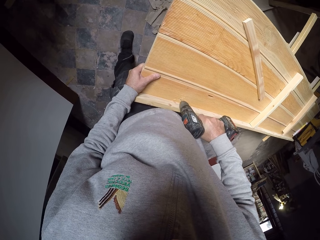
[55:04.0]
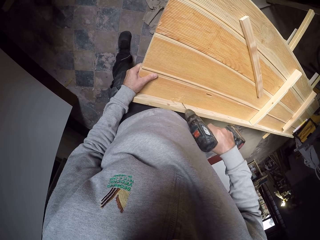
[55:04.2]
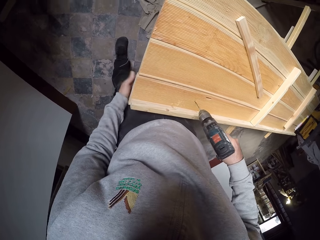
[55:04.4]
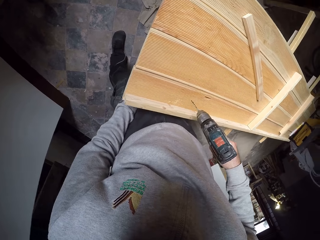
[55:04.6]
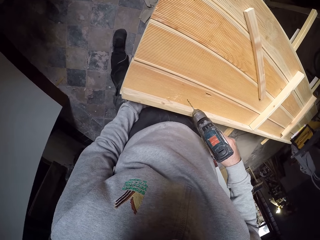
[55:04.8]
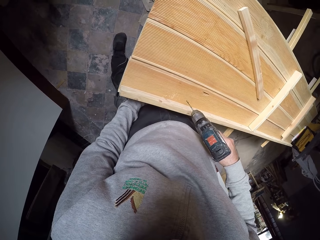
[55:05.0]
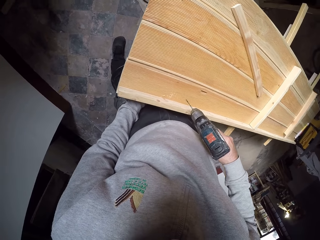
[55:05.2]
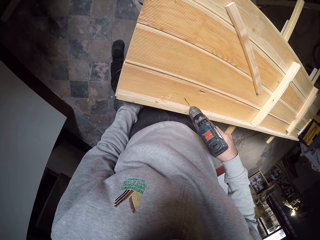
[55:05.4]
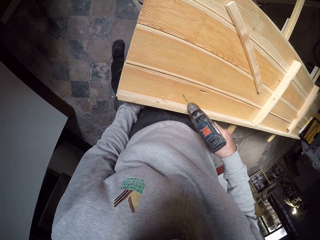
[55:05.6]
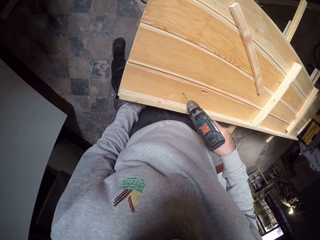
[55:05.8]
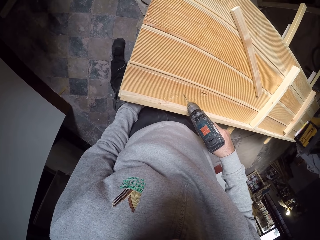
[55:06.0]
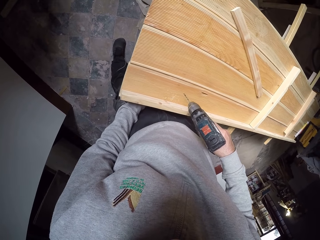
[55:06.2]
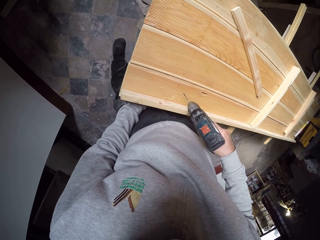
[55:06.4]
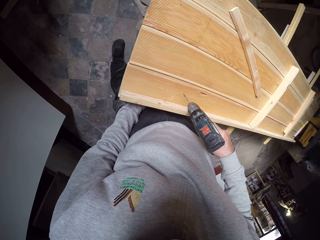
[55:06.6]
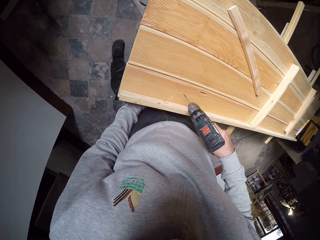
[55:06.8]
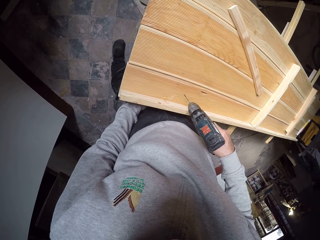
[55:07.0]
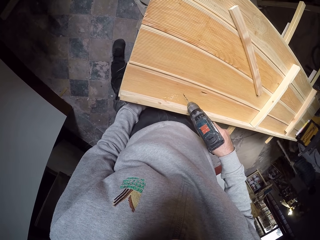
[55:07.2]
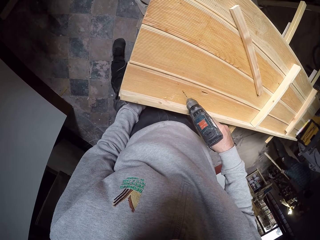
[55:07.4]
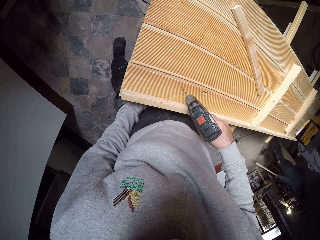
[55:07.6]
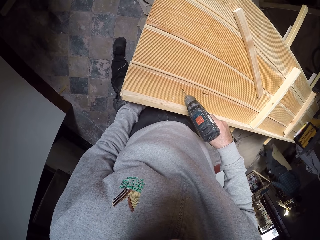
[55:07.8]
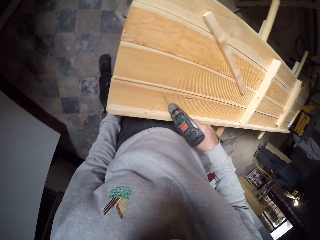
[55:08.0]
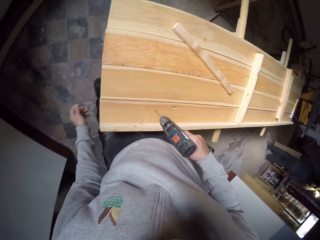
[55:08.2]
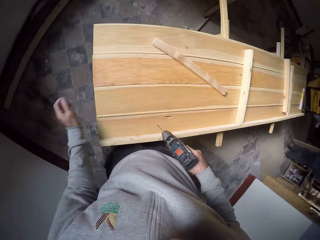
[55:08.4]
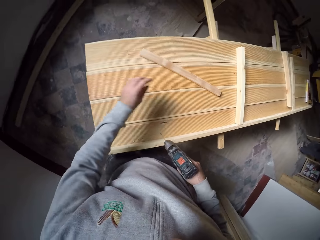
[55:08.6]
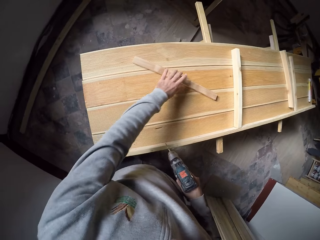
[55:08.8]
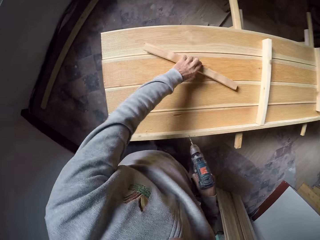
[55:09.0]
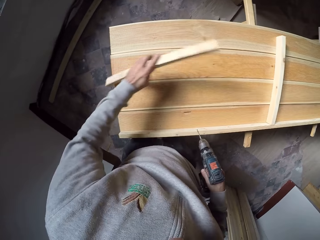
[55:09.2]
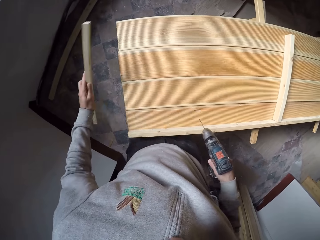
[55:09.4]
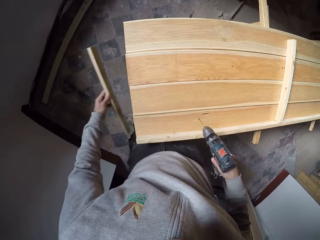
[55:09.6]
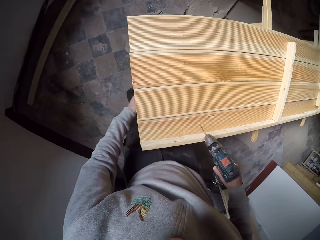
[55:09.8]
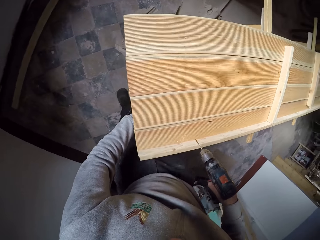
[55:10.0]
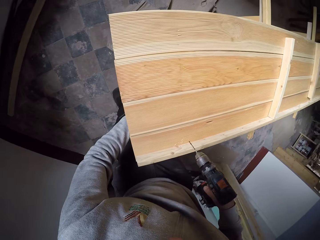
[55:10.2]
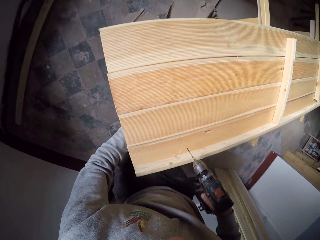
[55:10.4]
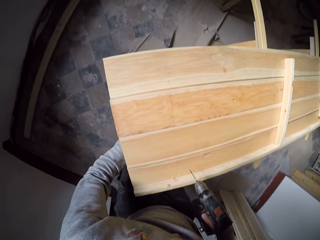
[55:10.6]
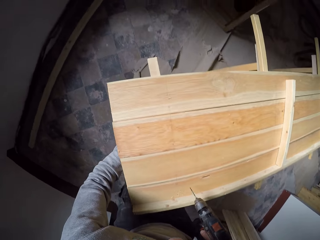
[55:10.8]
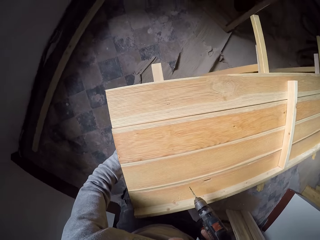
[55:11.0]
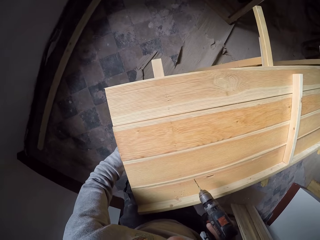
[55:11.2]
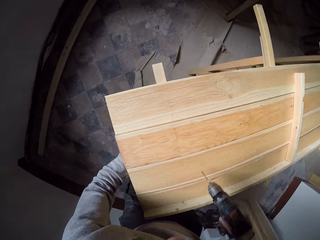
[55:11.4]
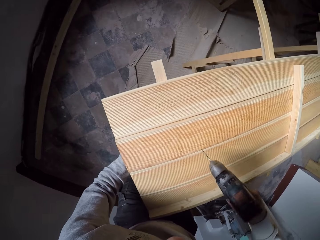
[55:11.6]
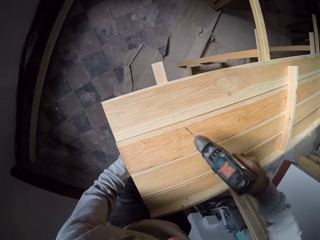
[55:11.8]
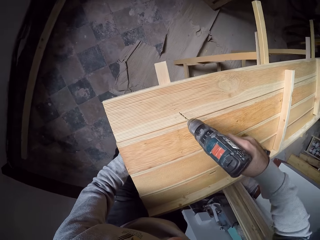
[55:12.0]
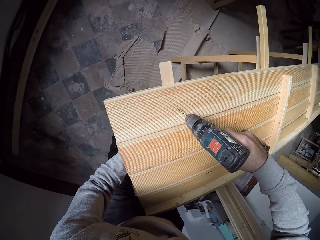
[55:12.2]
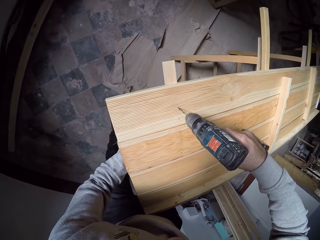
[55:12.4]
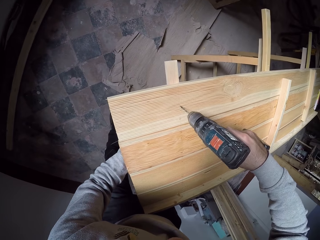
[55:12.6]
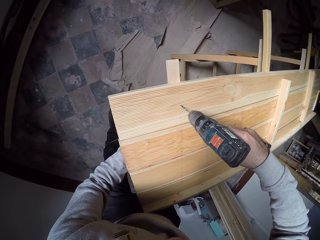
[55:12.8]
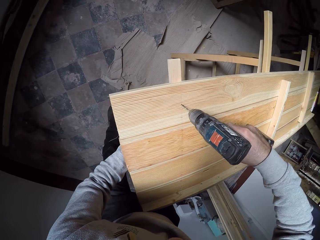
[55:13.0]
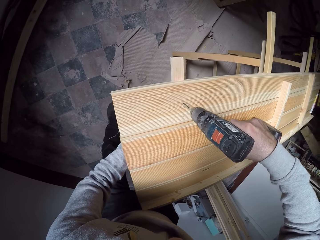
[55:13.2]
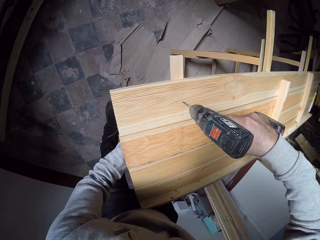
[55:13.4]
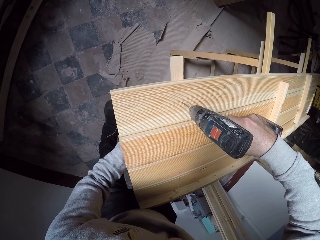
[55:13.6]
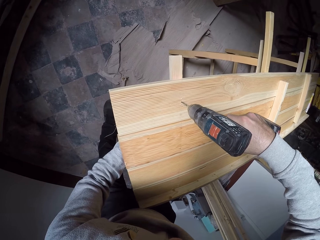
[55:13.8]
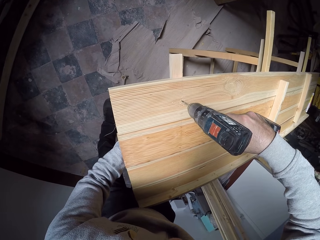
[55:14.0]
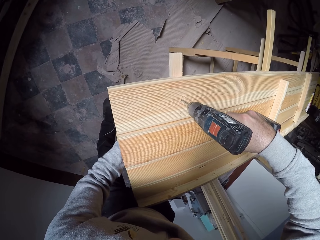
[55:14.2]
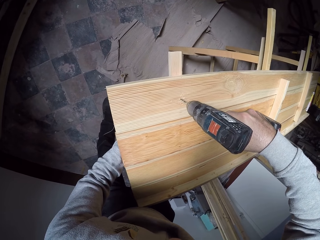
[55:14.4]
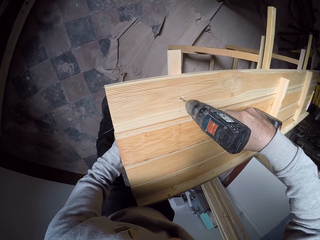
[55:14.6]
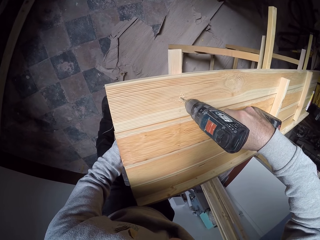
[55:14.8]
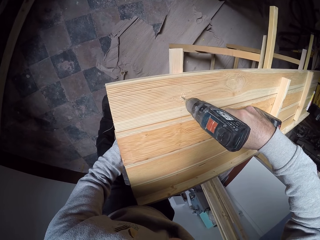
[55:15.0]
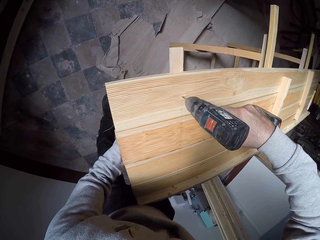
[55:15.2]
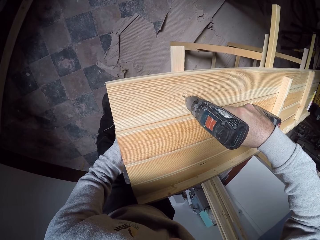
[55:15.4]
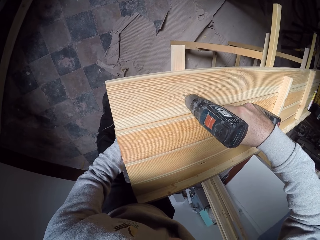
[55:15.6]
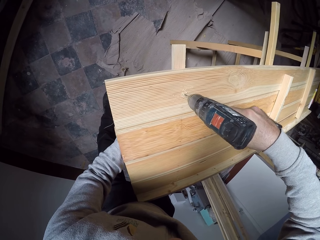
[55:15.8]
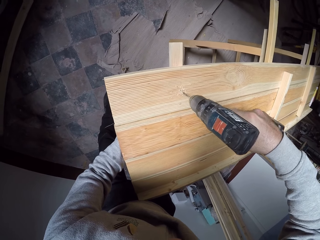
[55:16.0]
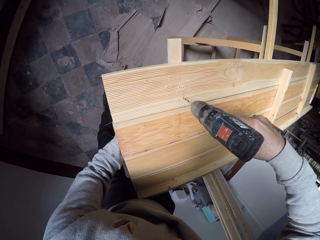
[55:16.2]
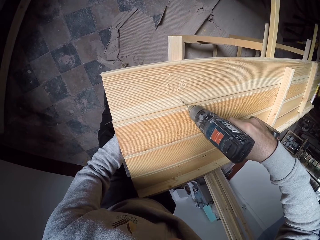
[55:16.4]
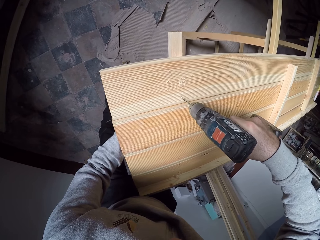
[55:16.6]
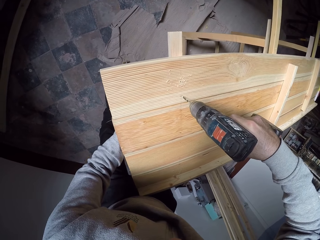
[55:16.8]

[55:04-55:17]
The camera wearer moves his hand under the wood. He drills the wooden structure. He picks up the wooden rod. He moves the wooden rod under the wood. He drills the wooden structure. He drills the wooden structure again.

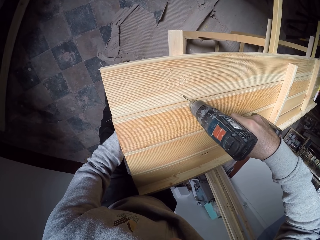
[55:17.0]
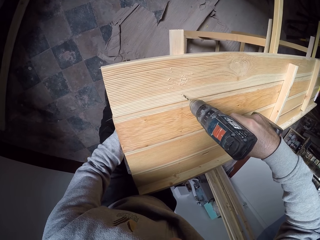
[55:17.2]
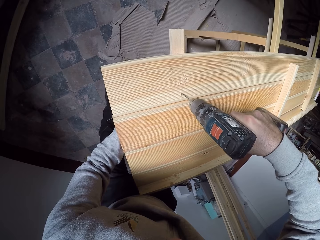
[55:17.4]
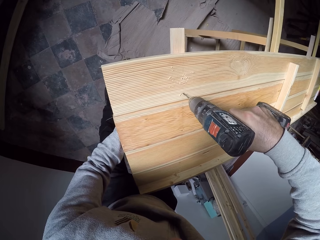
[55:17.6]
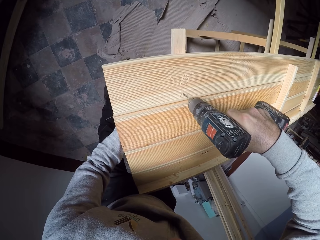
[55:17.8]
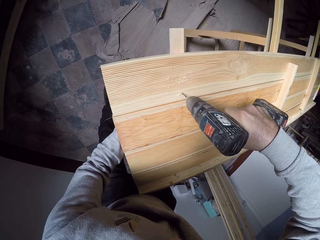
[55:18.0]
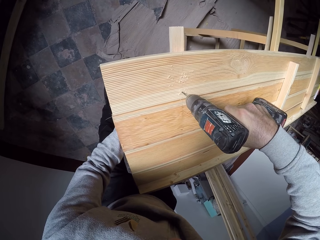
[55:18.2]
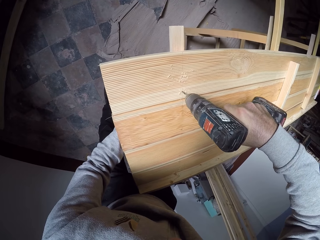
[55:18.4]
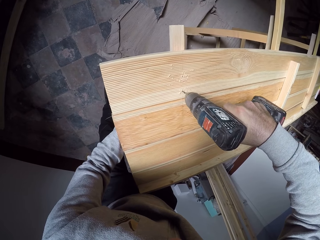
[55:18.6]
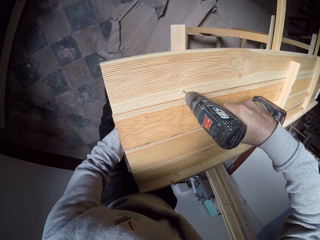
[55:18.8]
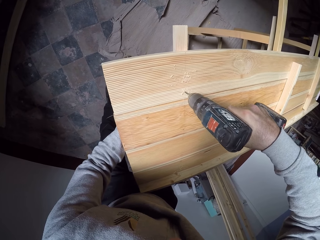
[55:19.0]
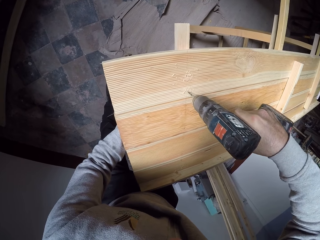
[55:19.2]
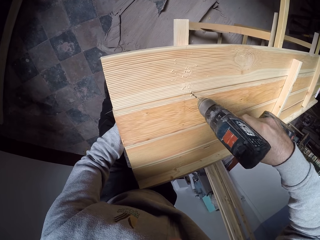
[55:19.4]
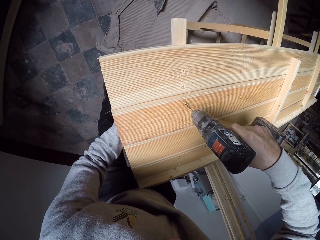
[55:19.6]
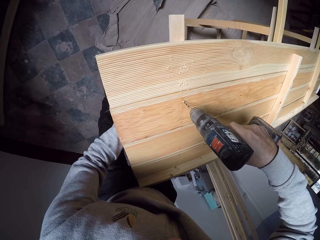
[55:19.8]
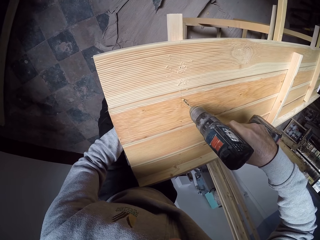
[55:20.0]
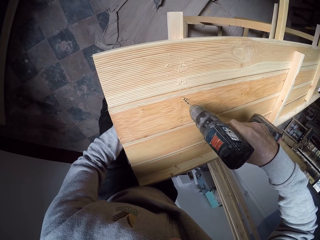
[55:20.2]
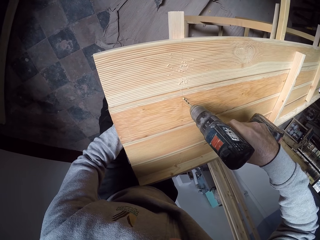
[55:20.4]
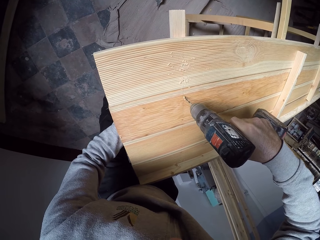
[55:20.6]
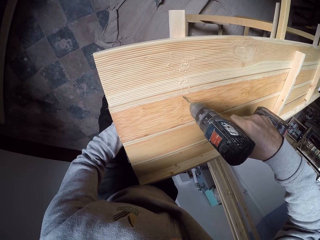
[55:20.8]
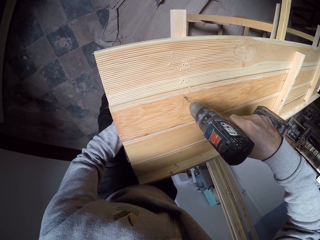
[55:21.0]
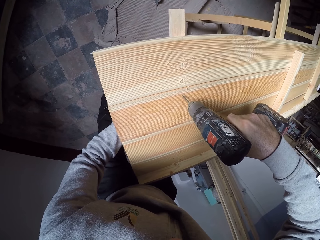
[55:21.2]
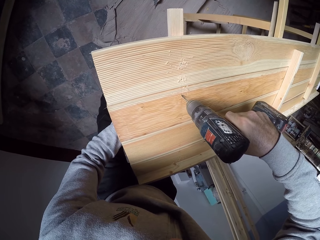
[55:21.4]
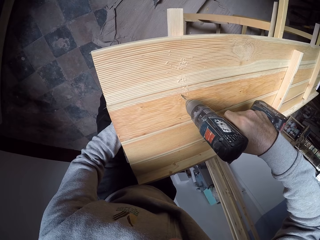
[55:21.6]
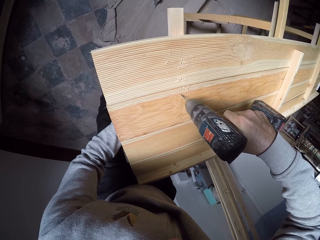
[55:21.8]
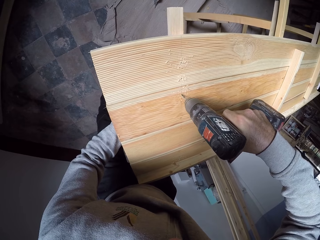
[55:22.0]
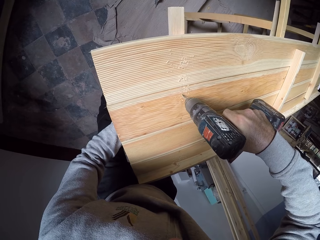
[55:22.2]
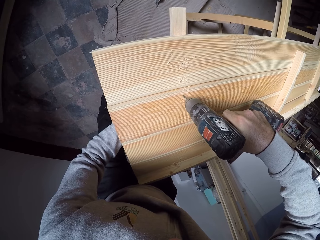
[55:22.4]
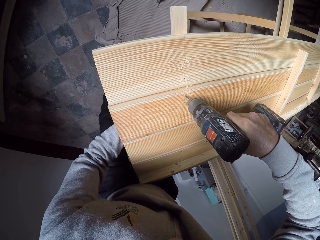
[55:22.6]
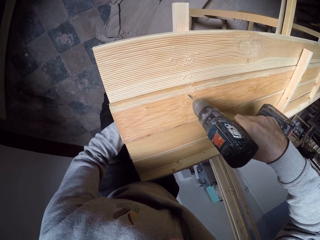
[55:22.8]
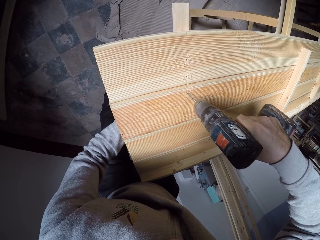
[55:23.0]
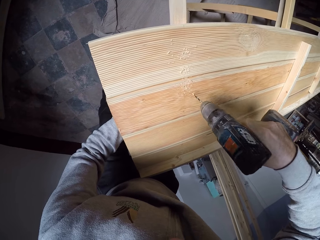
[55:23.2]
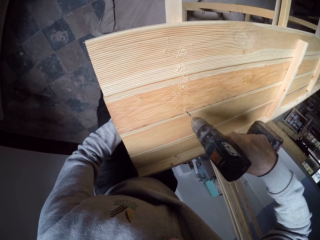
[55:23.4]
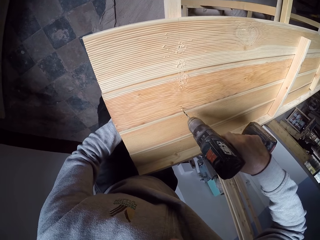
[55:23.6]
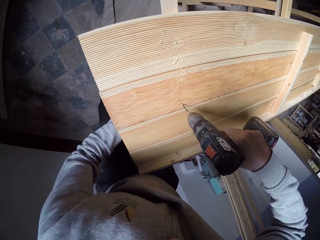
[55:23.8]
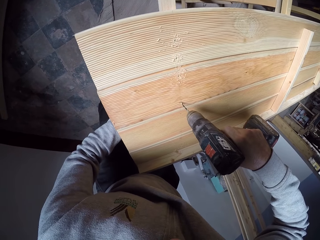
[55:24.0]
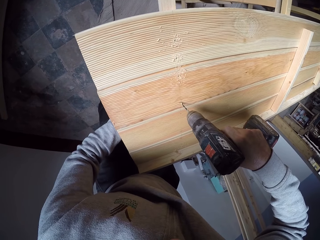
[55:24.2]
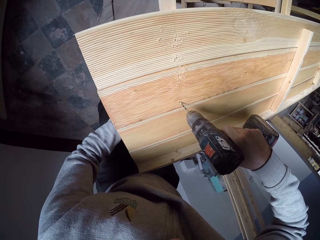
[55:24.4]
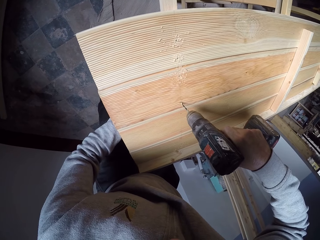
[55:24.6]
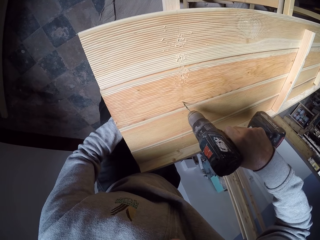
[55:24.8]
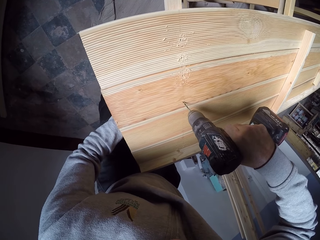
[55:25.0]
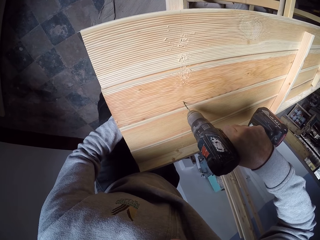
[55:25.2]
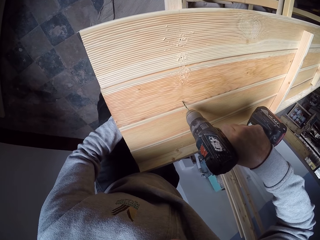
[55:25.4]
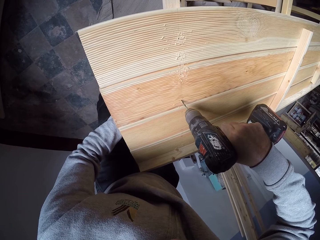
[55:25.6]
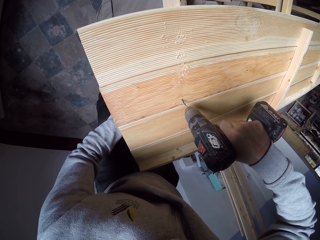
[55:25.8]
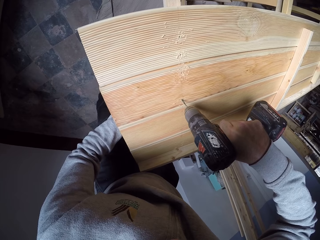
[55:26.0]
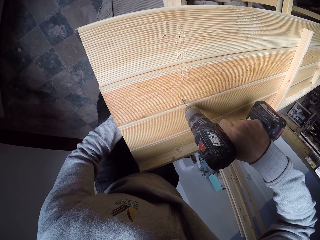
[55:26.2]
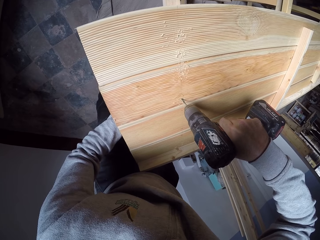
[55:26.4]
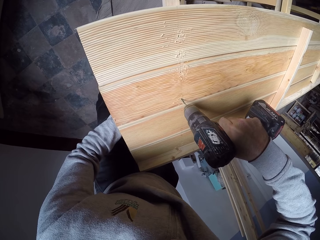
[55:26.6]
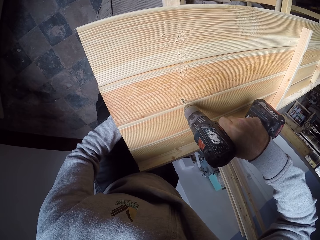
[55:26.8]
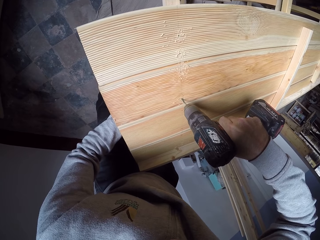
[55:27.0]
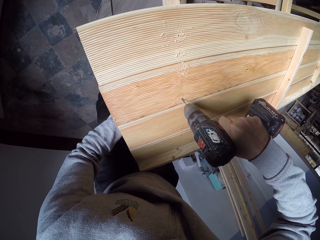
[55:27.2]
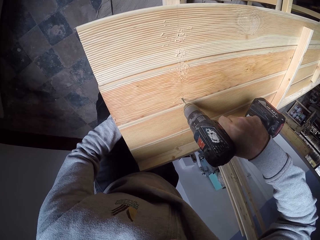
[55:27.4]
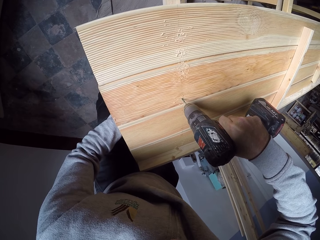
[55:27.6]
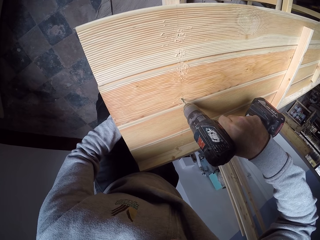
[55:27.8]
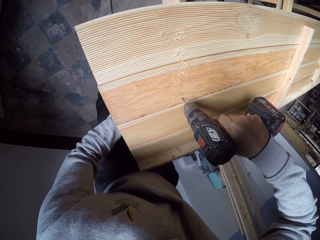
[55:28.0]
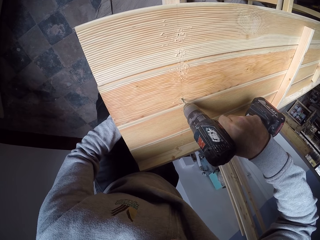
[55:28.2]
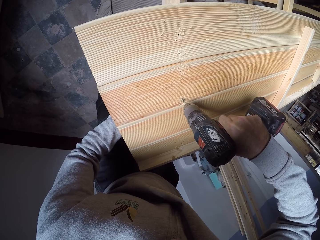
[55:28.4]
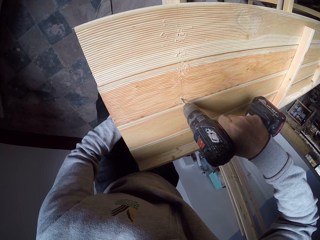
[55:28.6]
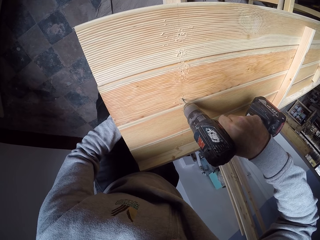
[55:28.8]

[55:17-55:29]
The camera wearer drills the wooden structure. They drill the wooden structure repeatedly.
